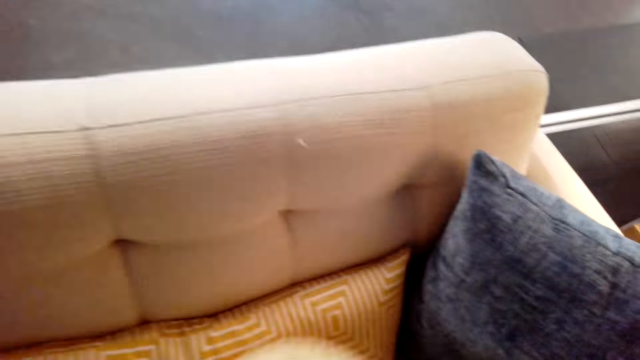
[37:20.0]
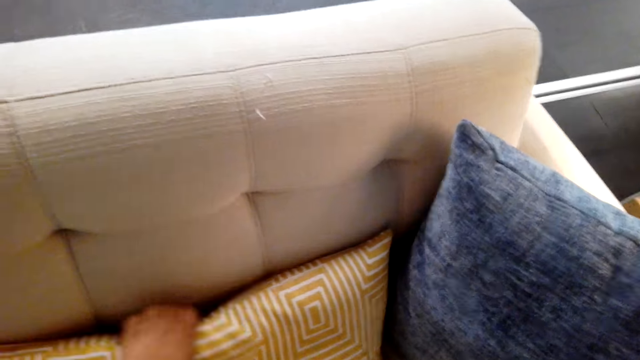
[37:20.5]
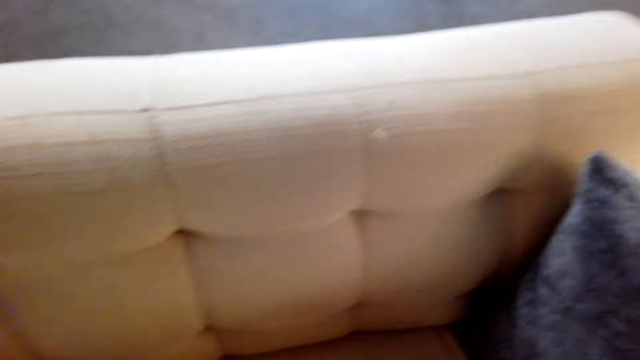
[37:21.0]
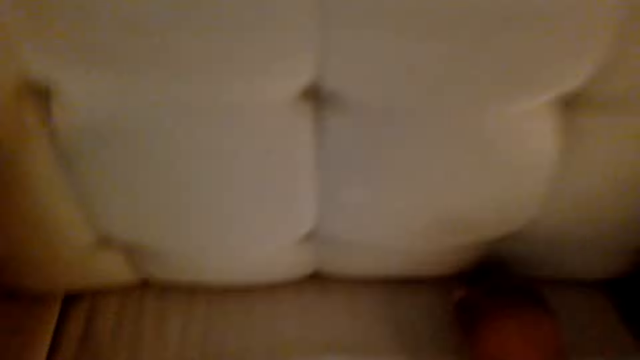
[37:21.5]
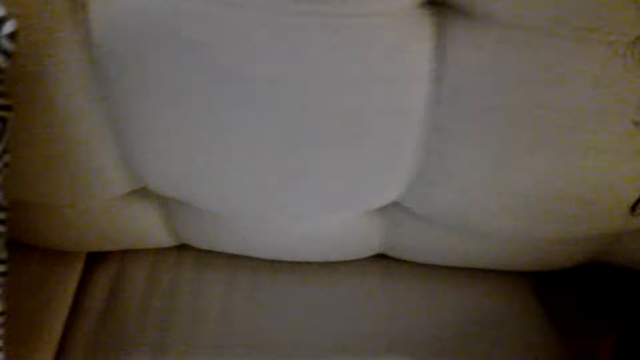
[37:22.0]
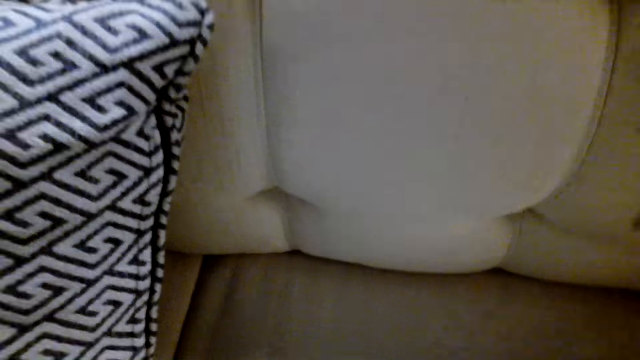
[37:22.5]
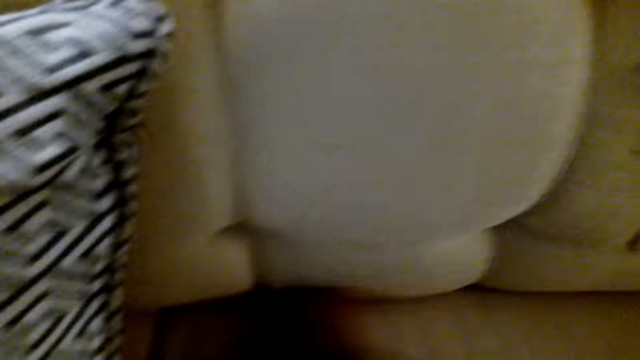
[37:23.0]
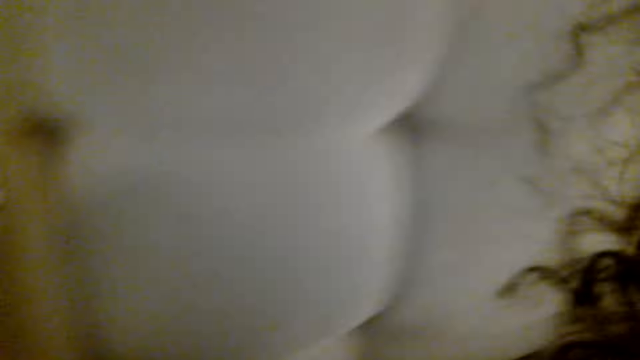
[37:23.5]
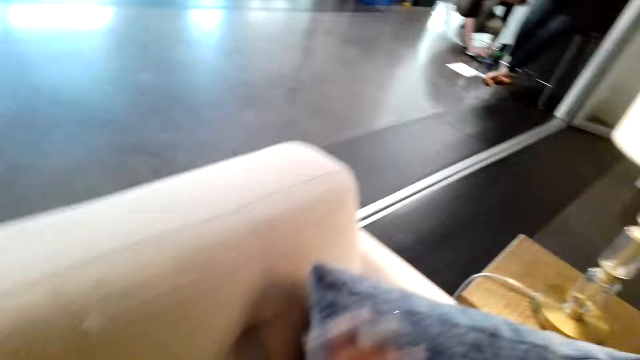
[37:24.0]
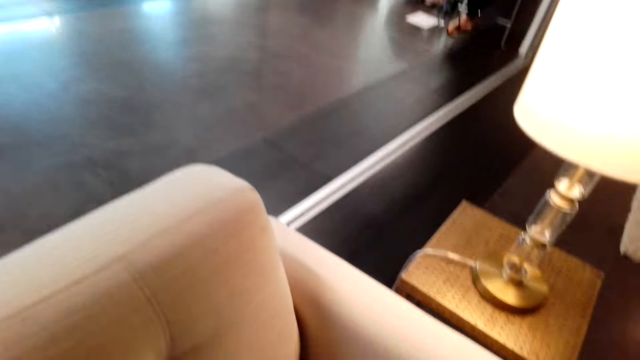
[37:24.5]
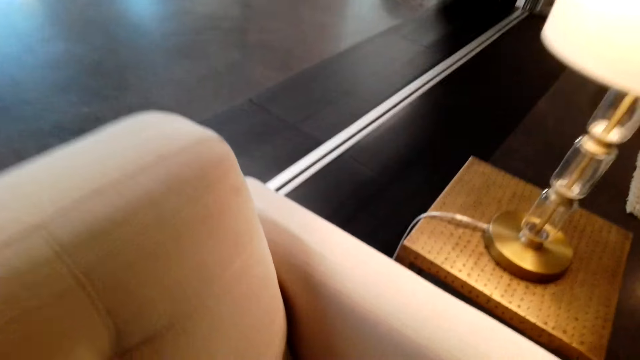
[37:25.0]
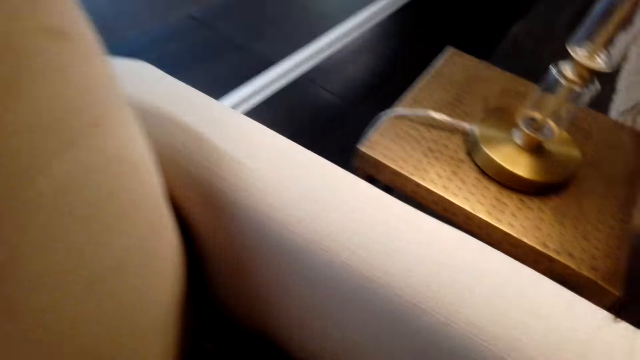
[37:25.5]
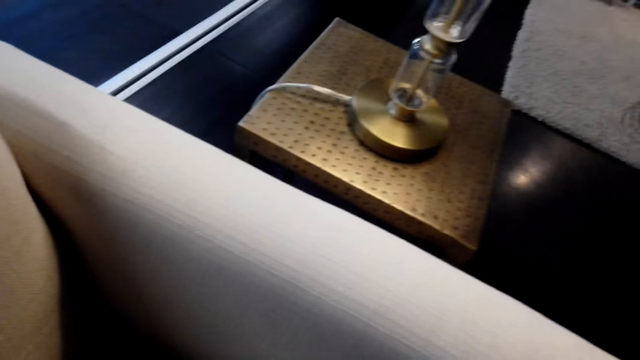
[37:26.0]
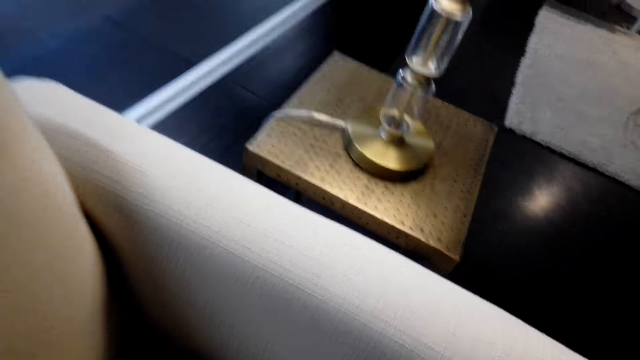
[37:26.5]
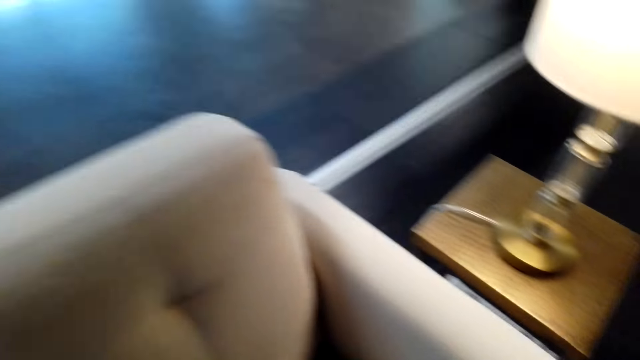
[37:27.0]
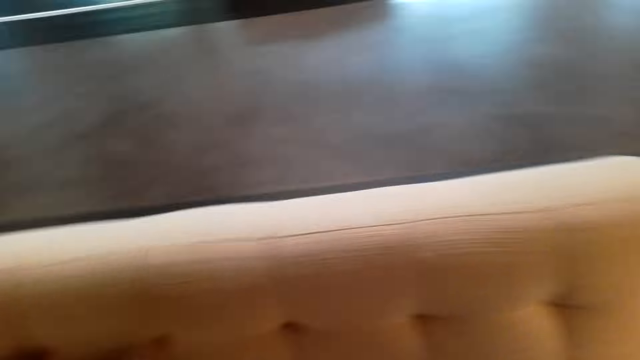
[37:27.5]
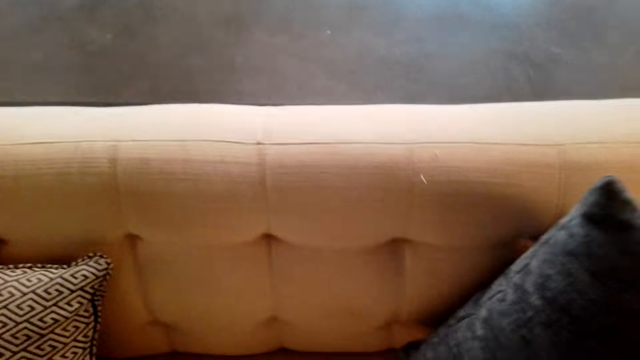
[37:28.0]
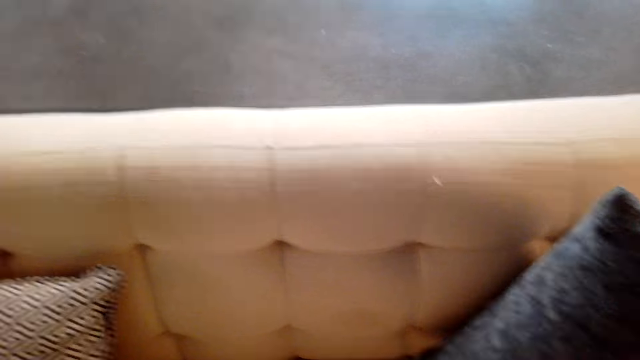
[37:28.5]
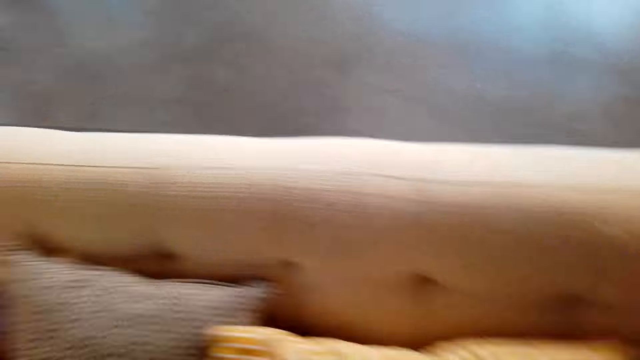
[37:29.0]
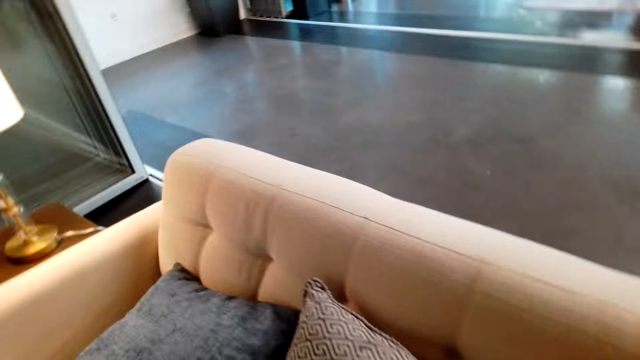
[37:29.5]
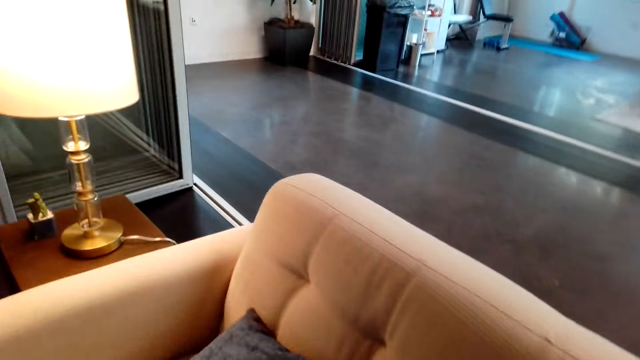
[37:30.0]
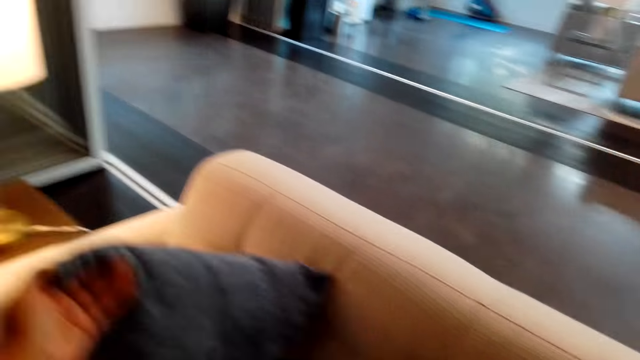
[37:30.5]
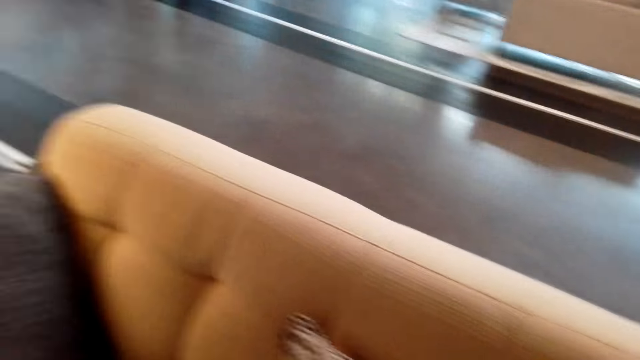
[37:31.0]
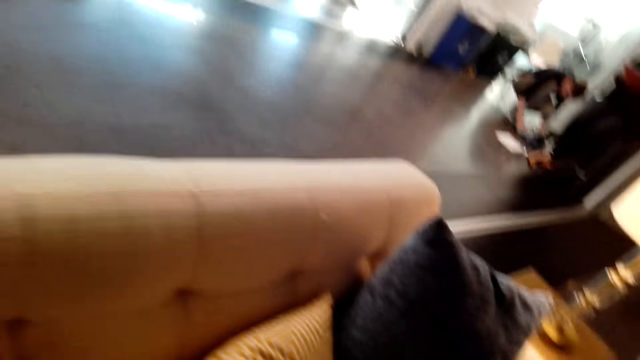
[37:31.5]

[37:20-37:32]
The camera wearer arranges the throw pillow on the sofa set. They move the hand. They move the pillow. They look around the room. They move the pillows.

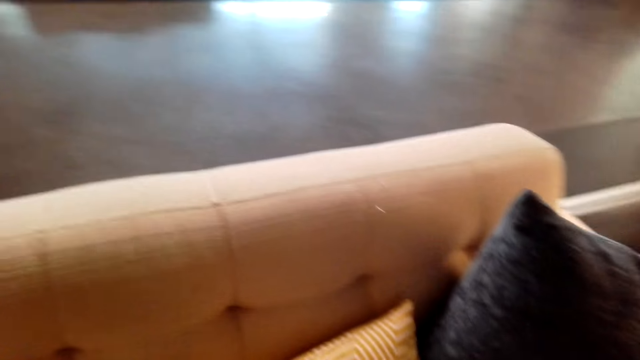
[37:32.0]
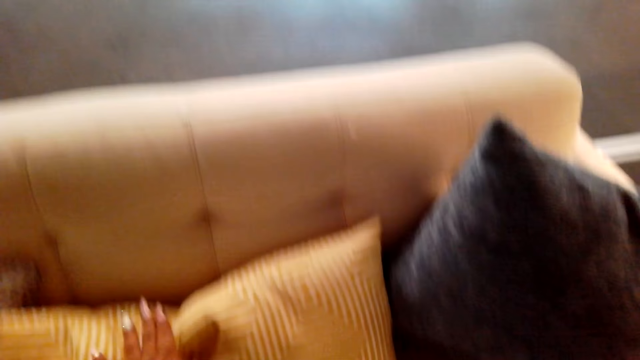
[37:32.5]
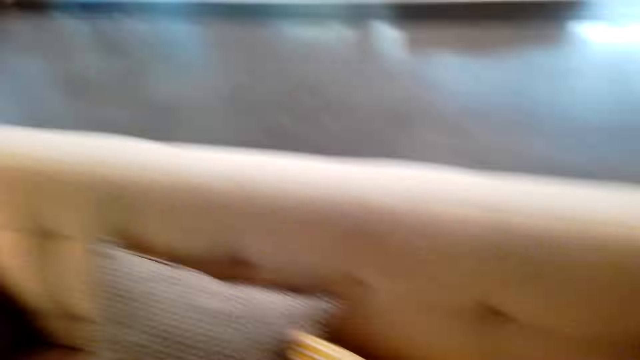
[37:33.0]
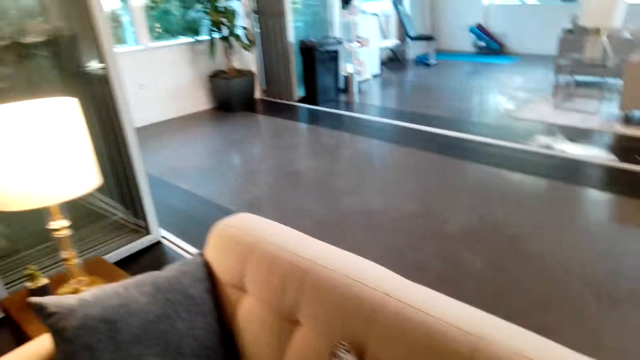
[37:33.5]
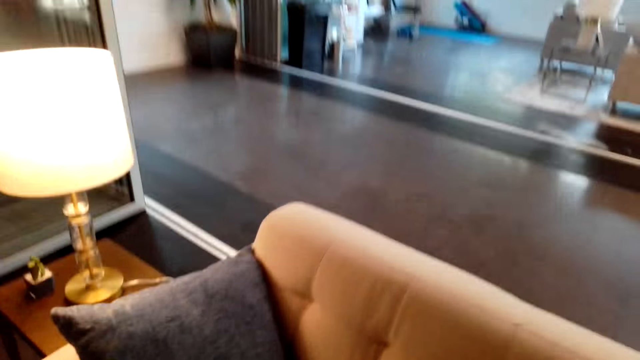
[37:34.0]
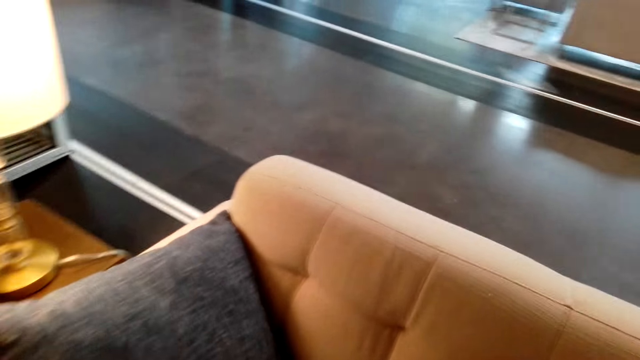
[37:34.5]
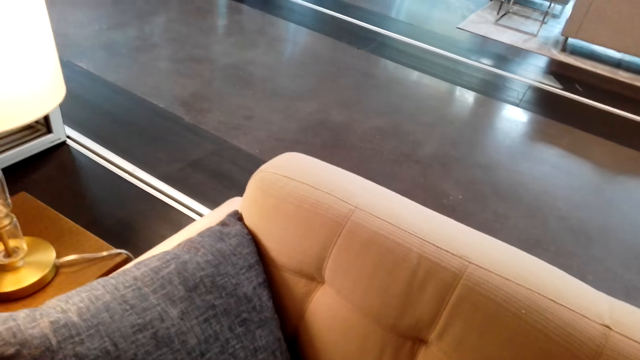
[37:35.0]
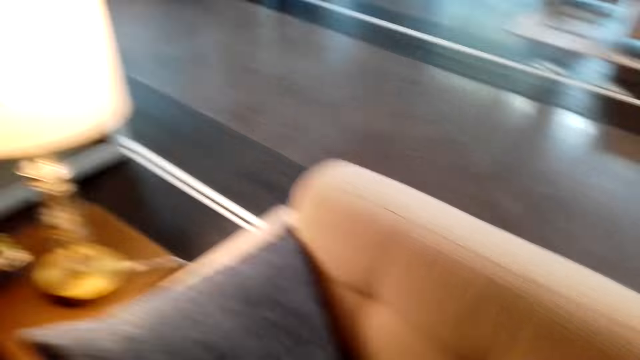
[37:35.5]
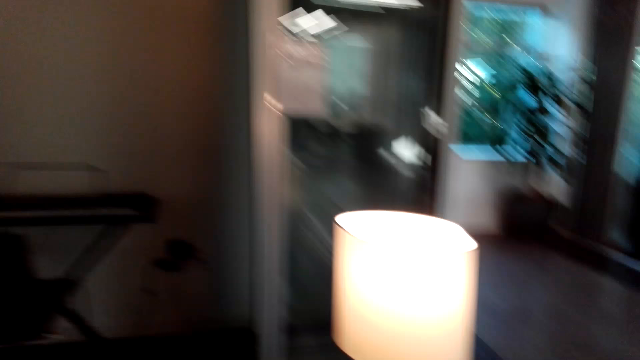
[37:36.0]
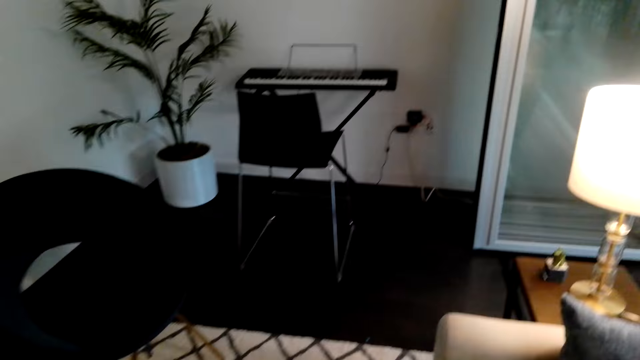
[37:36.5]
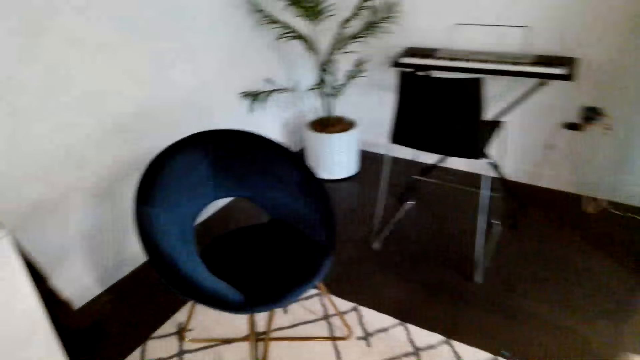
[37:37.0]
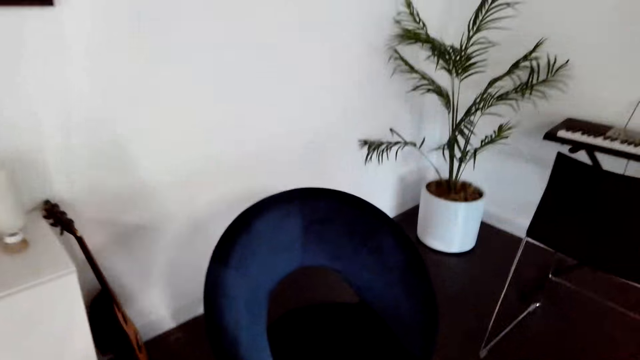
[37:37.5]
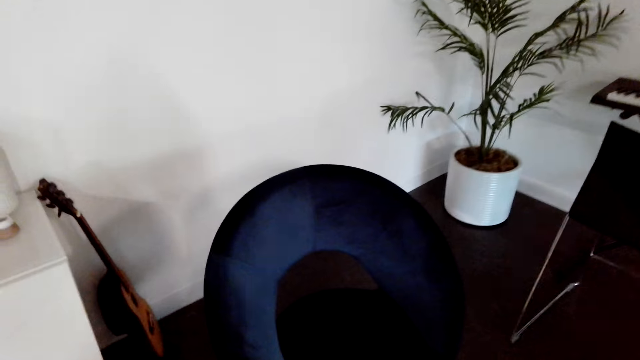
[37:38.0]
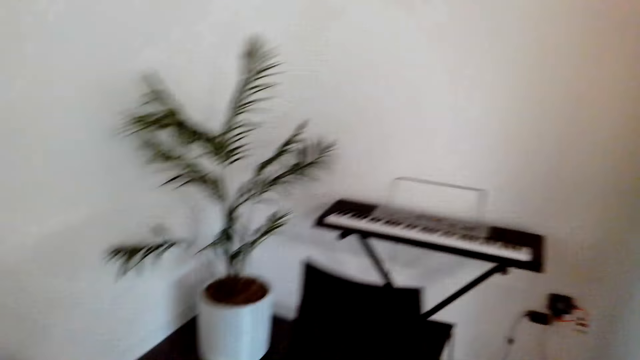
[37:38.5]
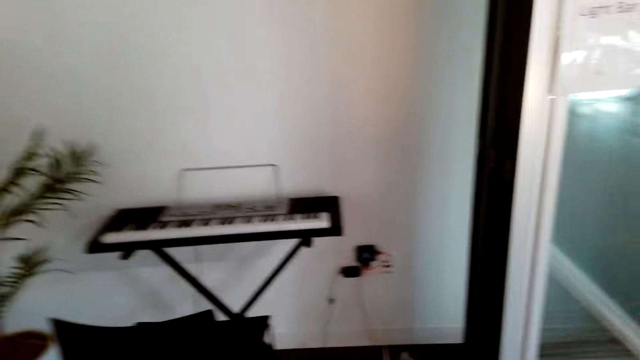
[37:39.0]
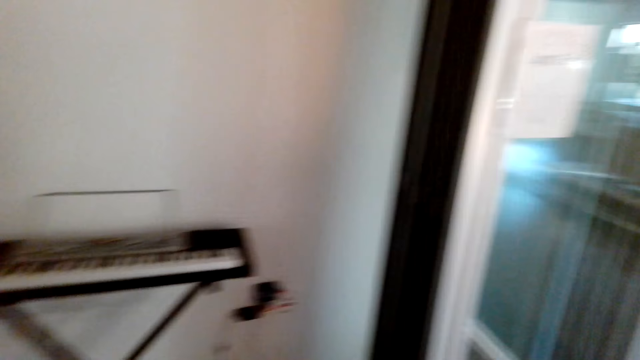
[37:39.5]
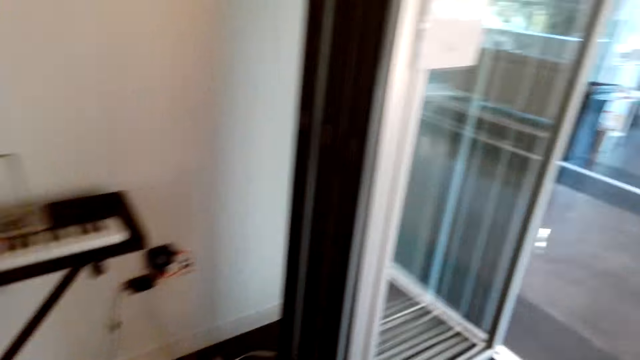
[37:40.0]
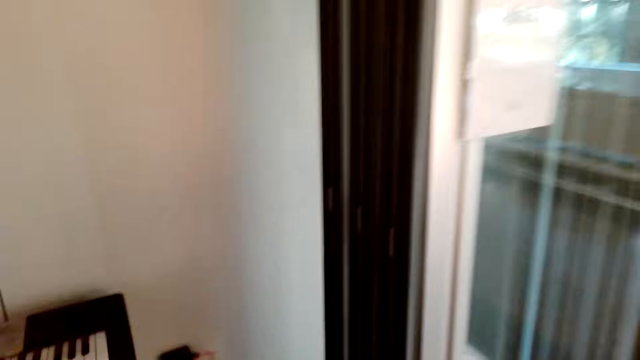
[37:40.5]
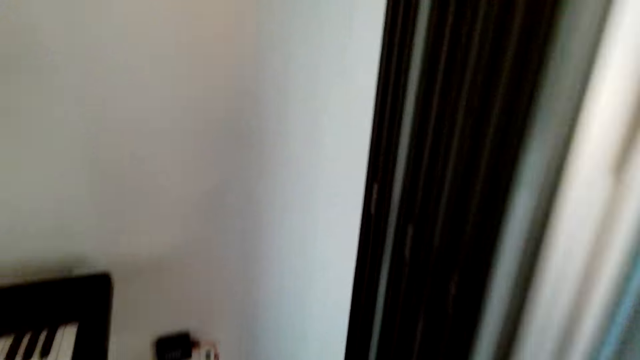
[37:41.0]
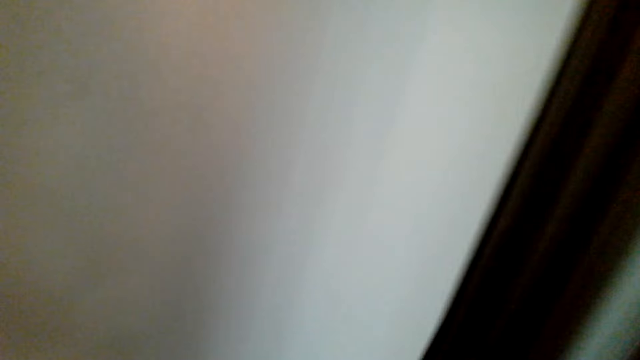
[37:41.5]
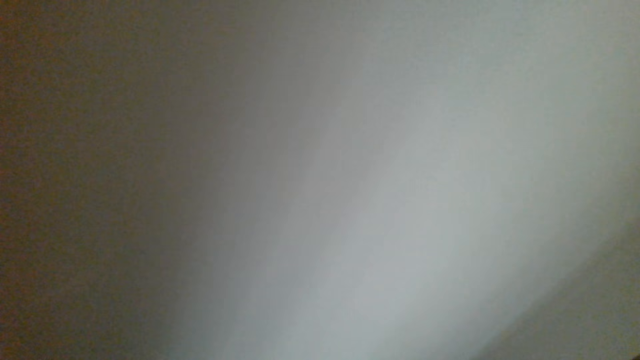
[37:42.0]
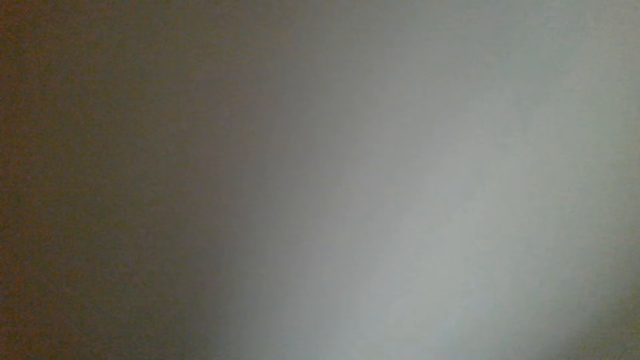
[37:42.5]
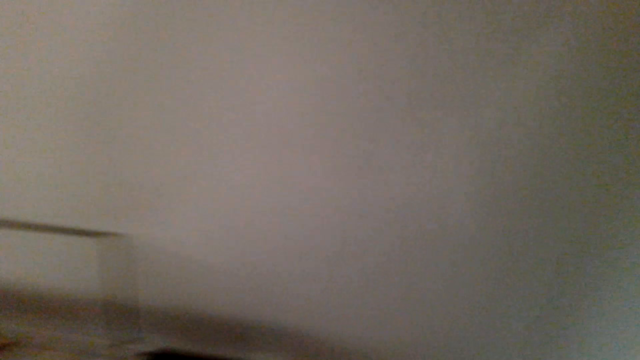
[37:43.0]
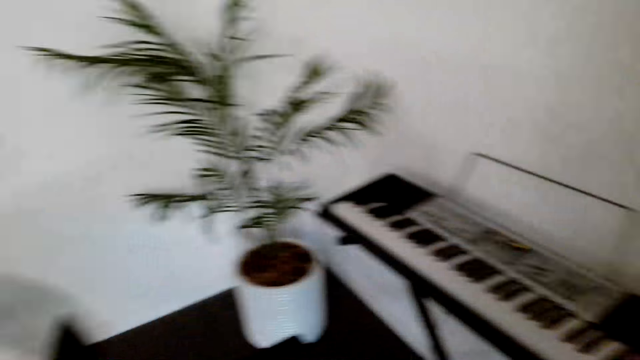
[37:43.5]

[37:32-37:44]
The camera wearer walks in the living room.
